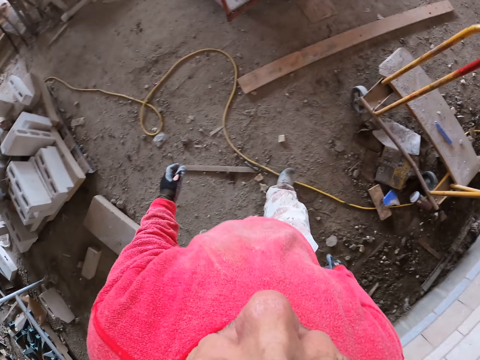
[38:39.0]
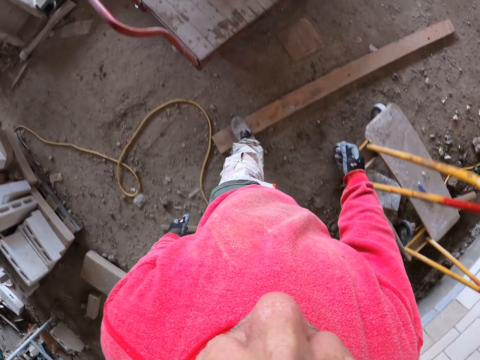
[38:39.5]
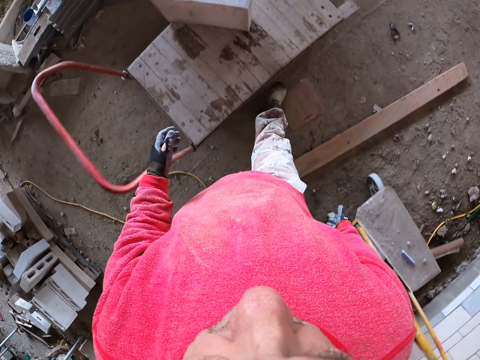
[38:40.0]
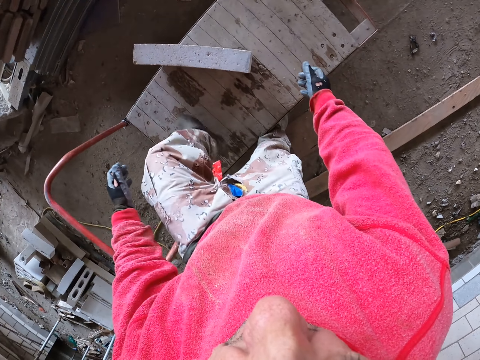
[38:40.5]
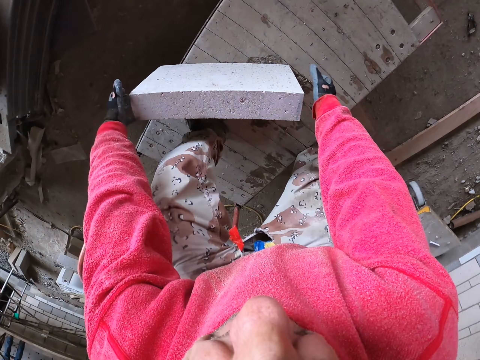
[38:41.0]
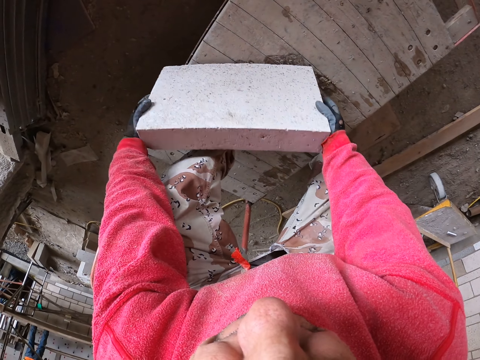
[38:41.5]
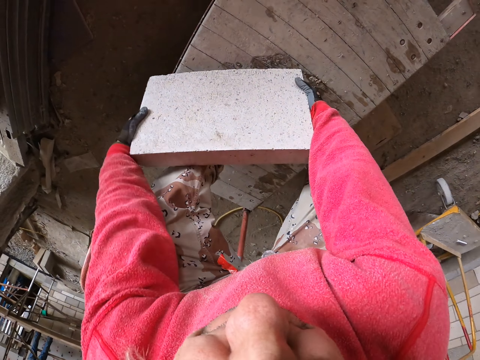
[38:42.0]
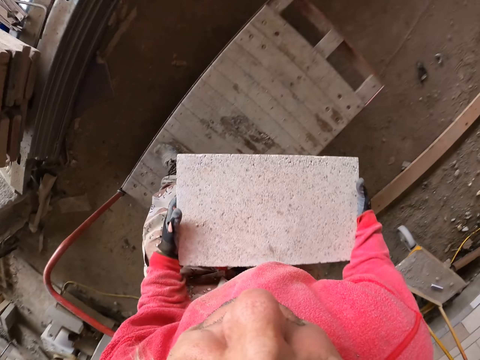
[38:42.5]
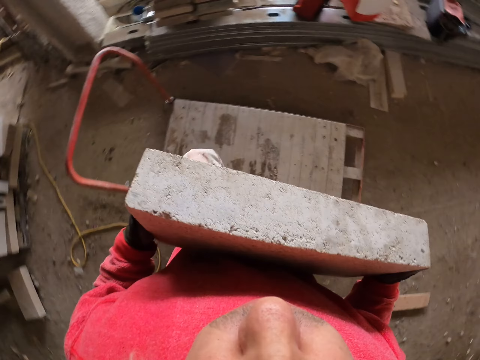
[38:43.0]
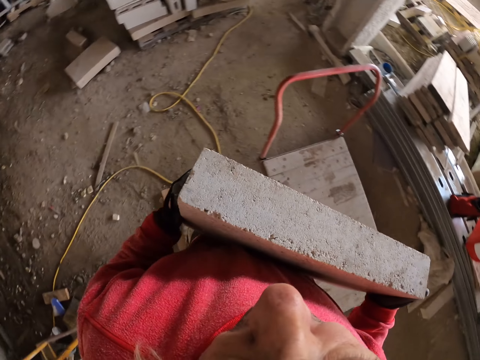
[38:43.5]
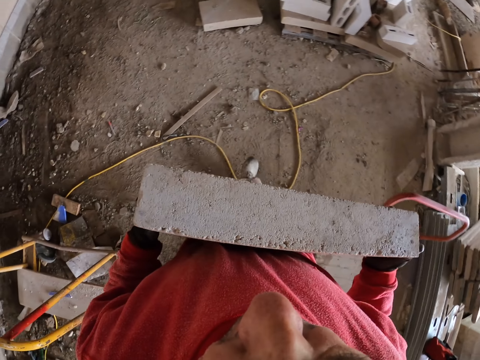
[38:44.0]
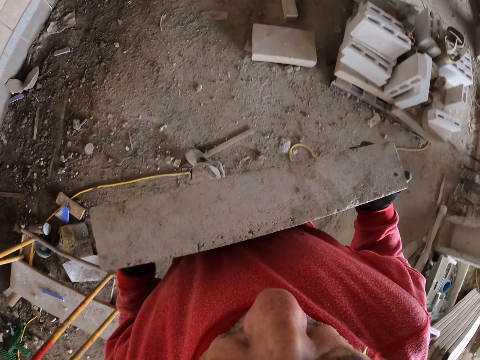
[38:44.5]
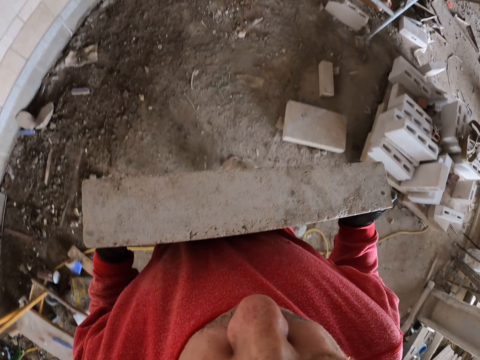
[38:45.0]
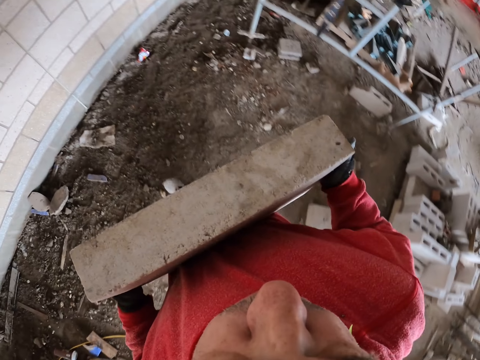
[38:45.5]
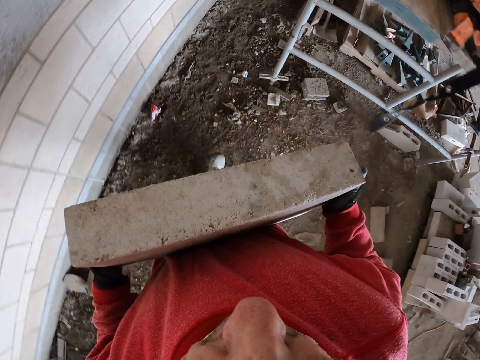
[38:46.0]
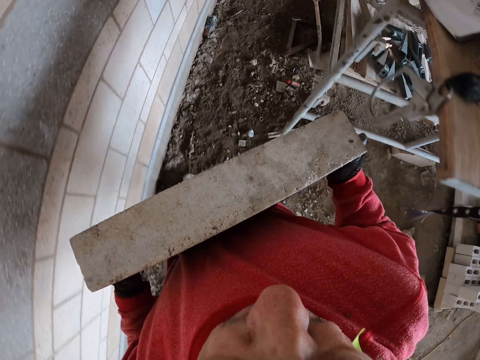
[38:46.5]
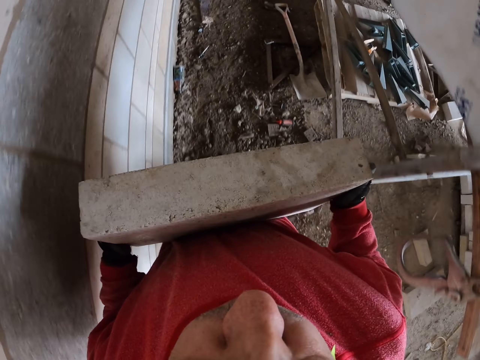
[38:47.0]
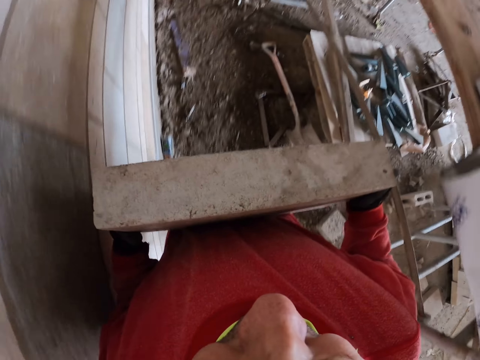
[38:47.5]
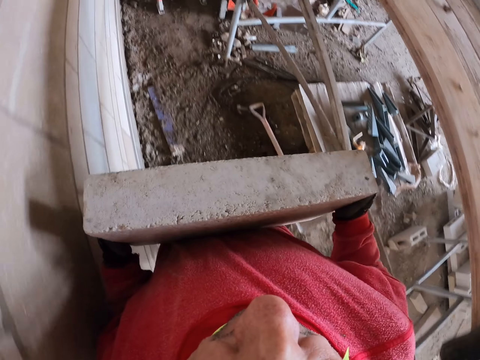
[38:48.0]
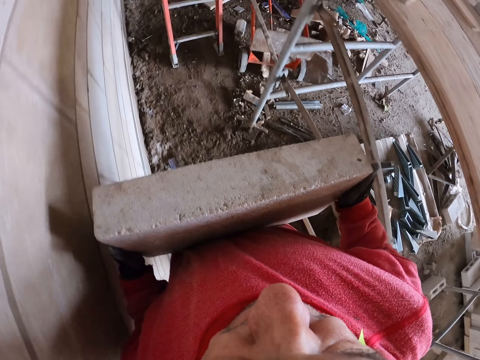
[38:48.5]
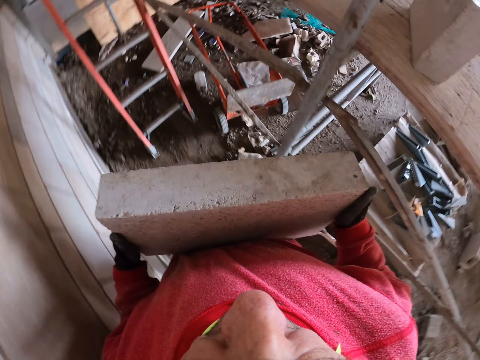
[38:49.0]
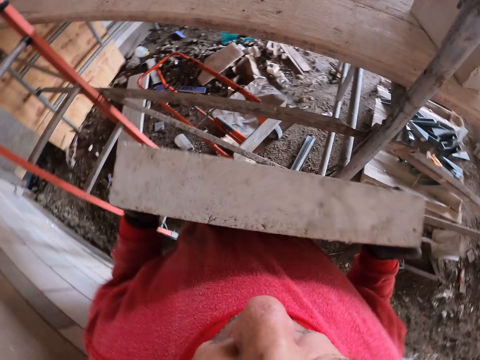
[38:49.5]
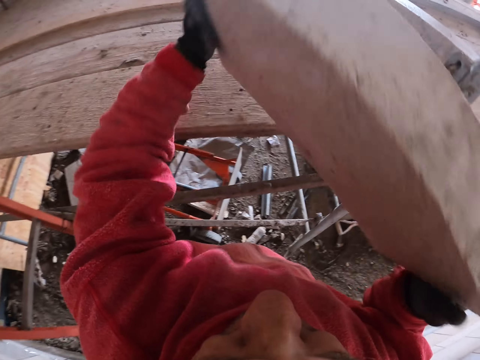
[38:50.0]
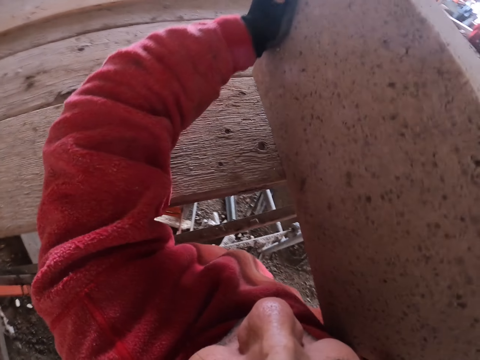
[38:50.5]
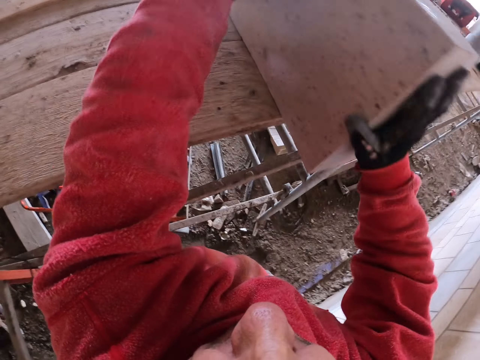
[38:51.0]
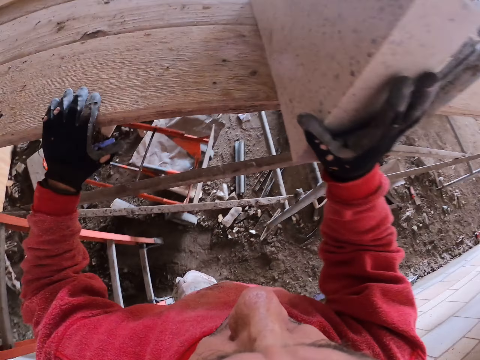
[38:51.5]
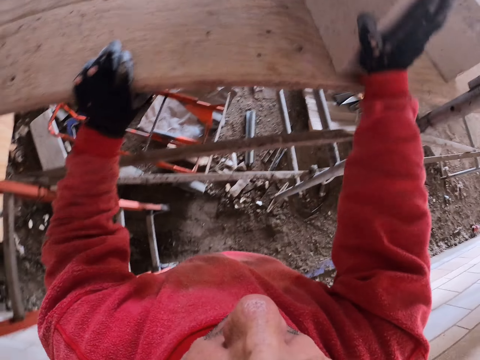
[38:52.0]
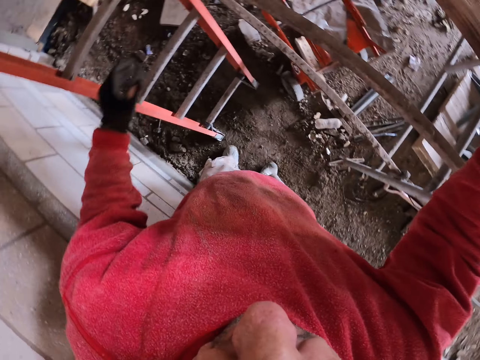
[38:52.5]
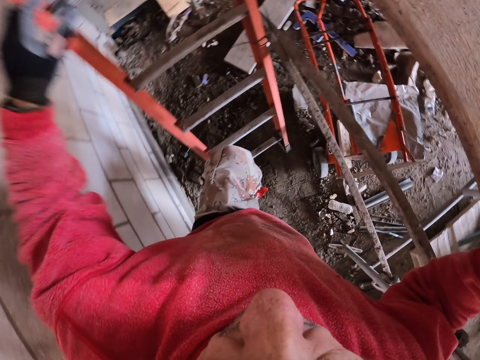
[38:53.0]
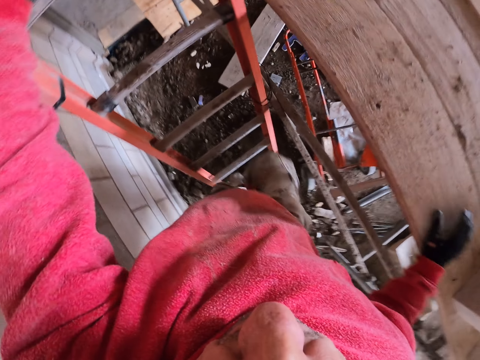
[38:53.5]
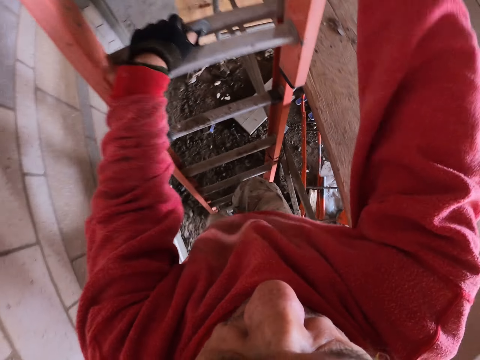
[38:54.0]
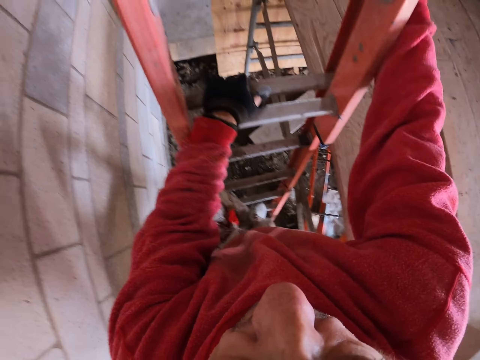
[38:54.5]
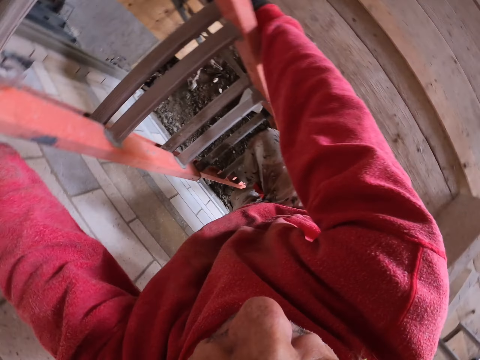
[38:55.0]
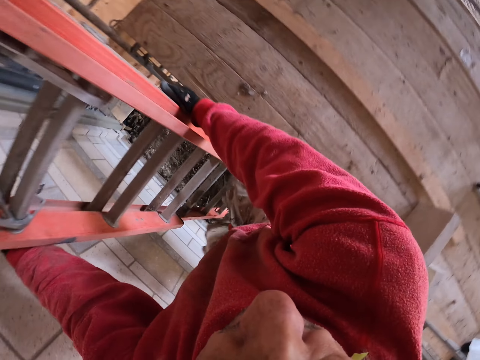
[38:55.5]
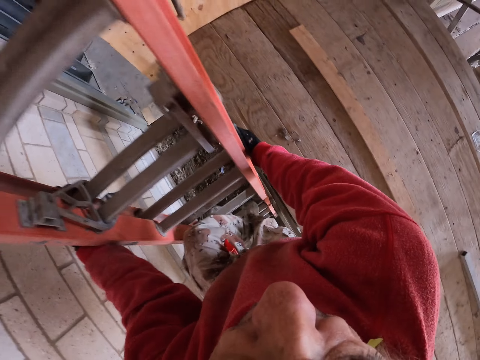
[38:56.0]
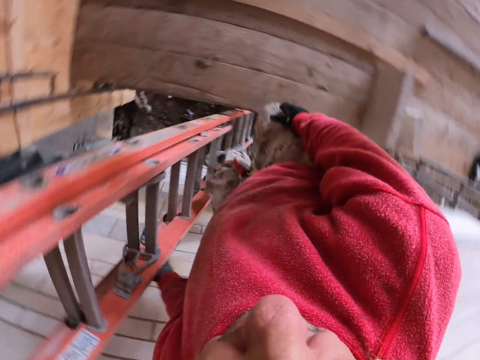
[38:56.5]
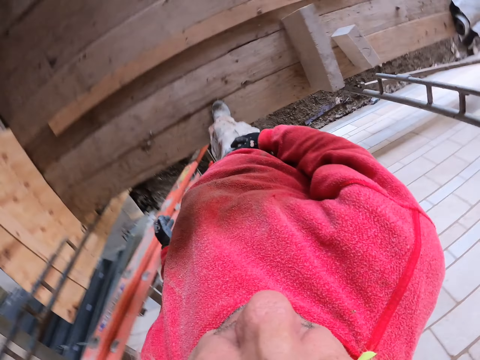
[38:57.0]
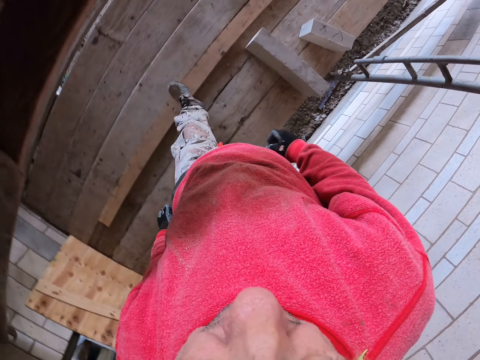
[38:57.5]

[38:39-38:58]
The camera wearer grabs the brick. They touch the bricks, walk, and put the brick on the construction stand. They touch the bricks. They climb up the ladder. They walk.

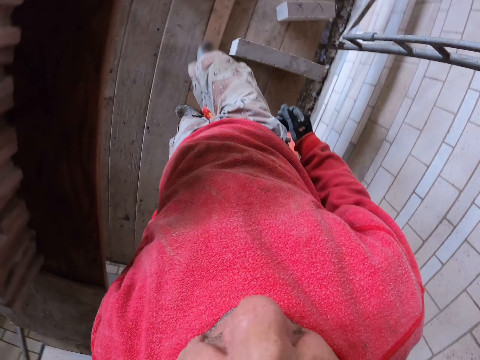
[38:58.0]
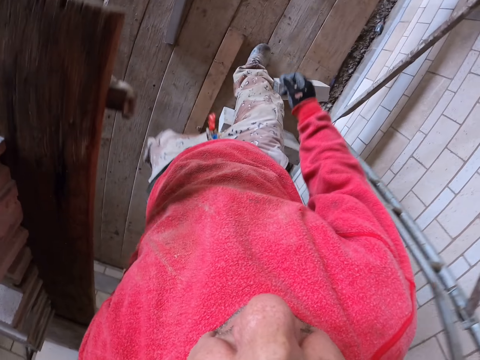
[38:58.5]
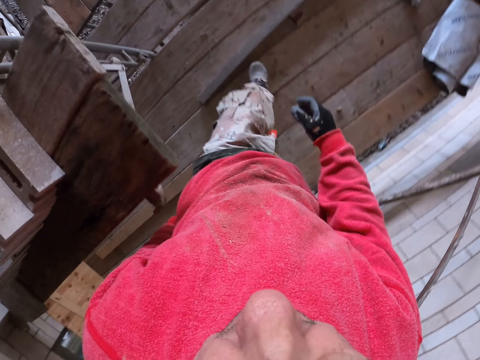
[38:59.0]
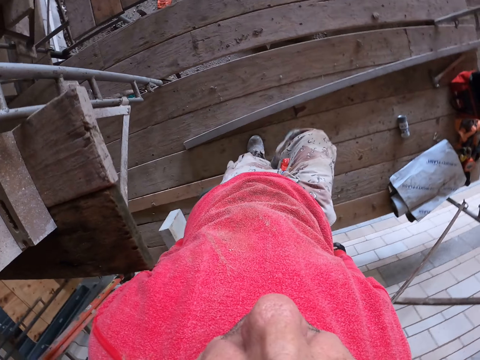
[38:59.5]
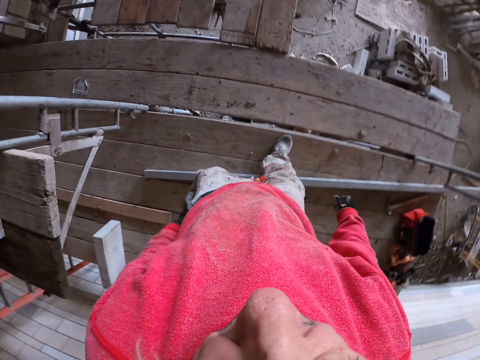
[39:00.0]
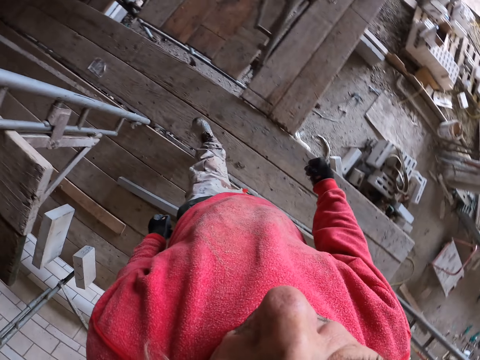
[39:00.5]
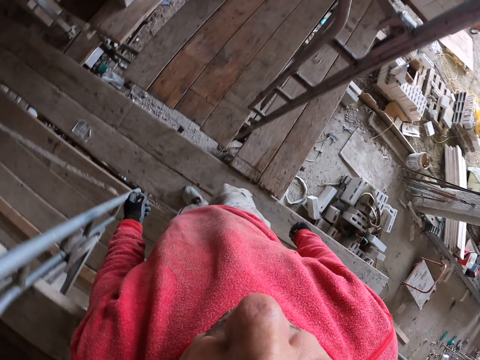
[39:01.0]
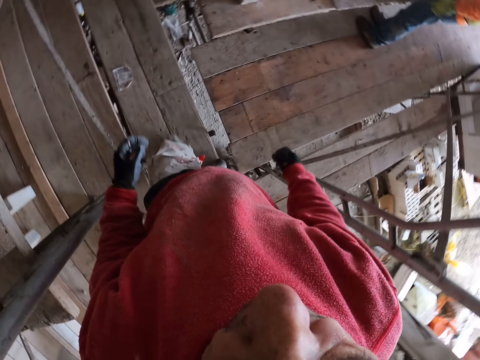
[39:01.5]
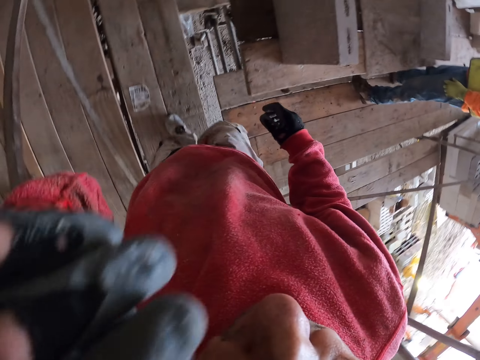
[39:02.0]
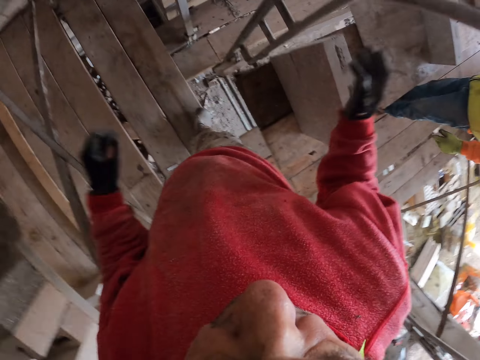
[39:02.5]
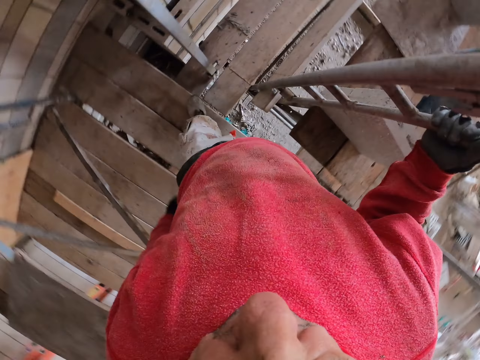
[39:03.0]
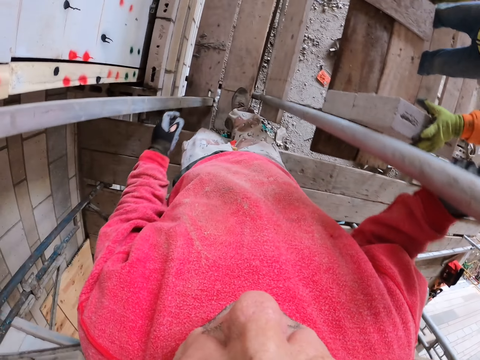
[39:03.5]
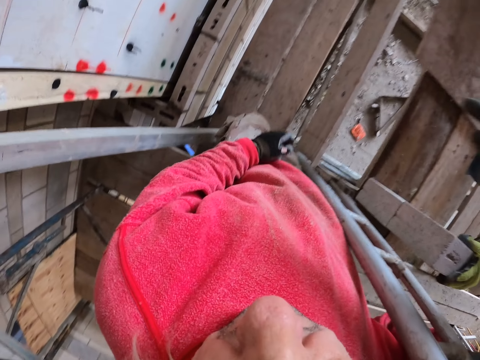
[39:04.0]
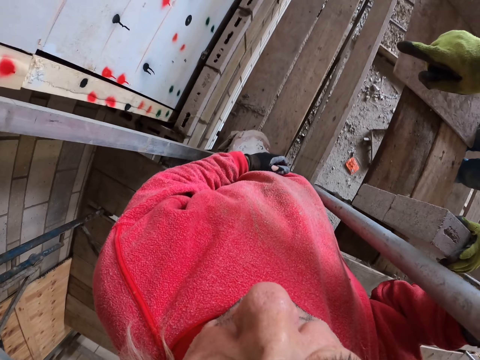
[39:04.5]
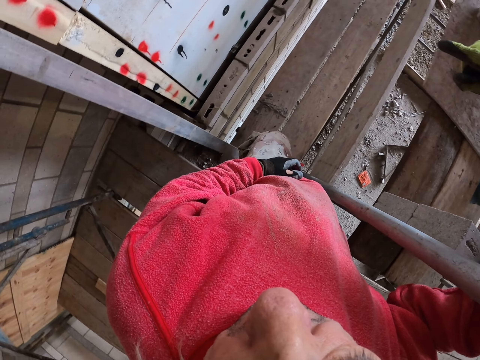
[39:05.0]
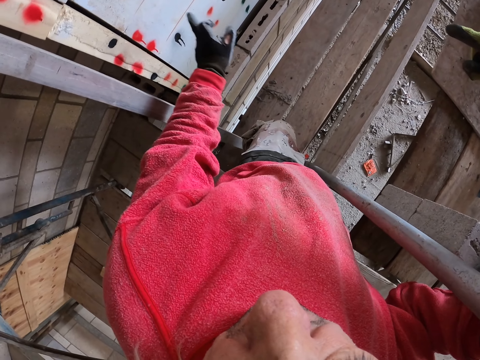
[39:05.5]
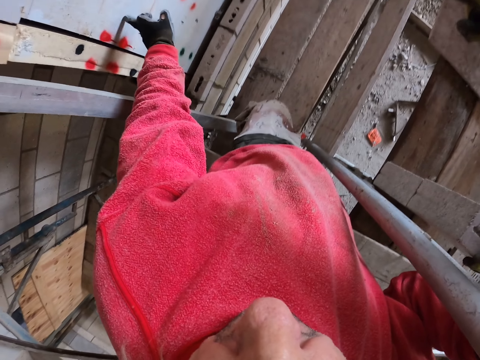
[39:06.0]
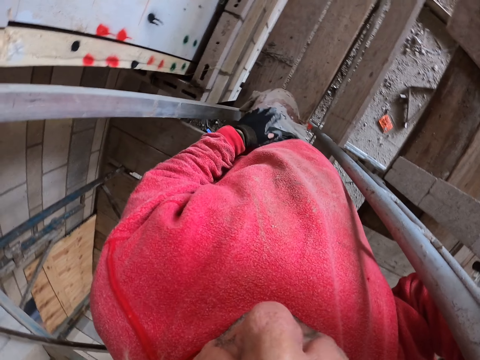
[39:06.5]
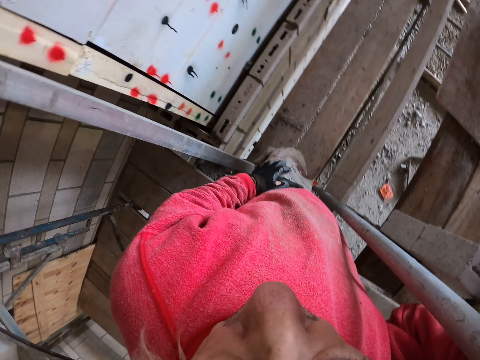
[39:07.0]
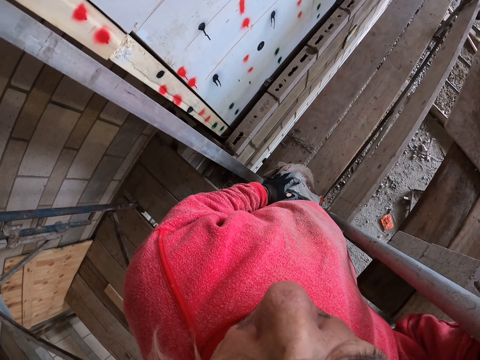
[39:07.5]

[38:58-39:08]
The camera wearer walks on the construction stand. They raise a hand up. They walk. They point at the wall.
